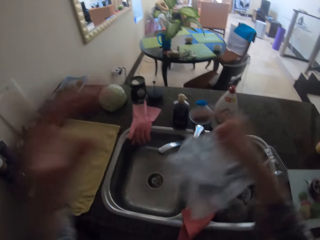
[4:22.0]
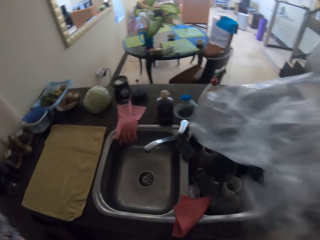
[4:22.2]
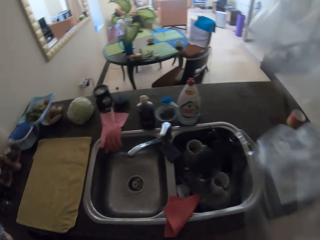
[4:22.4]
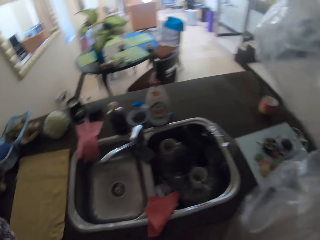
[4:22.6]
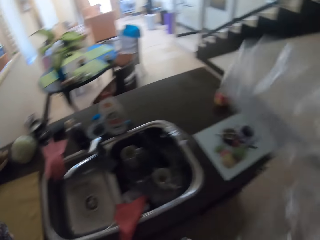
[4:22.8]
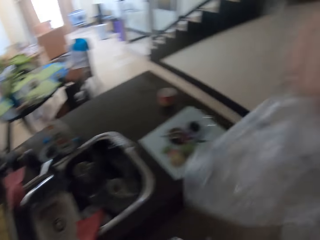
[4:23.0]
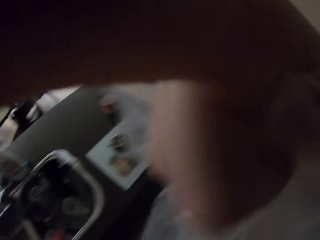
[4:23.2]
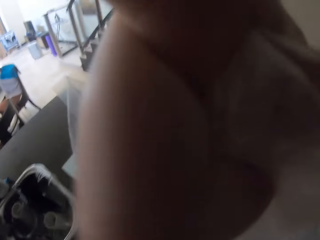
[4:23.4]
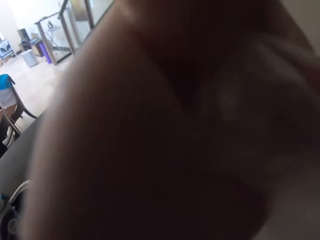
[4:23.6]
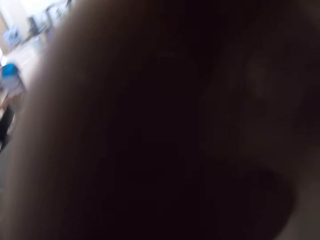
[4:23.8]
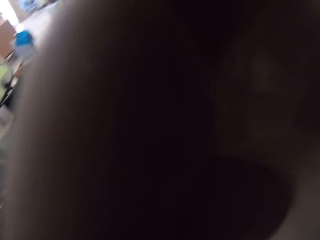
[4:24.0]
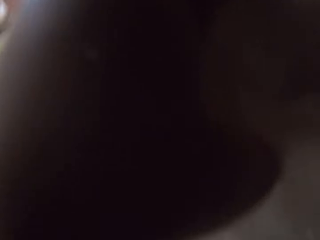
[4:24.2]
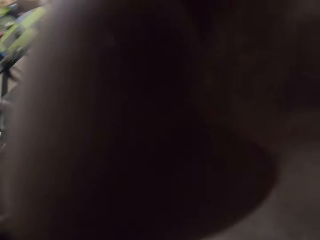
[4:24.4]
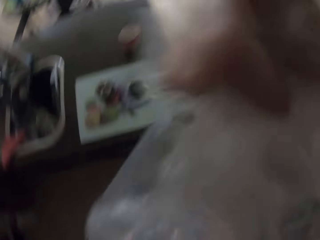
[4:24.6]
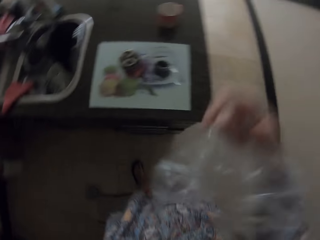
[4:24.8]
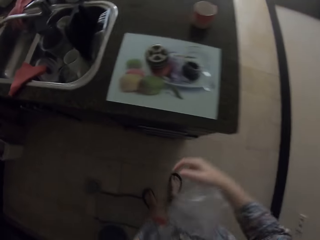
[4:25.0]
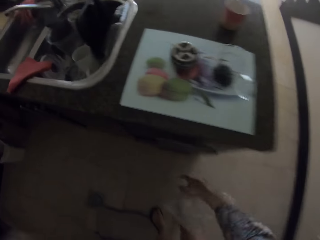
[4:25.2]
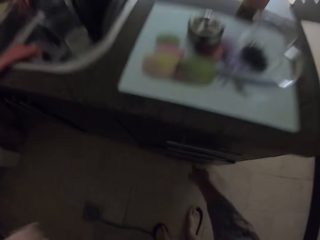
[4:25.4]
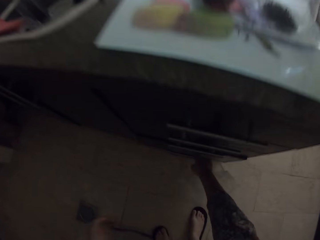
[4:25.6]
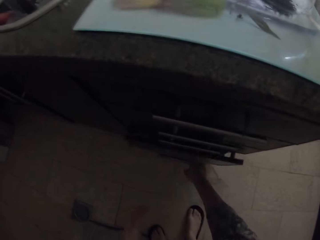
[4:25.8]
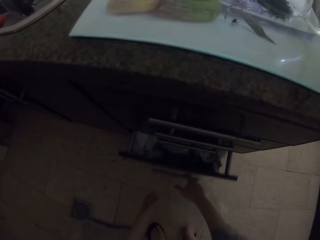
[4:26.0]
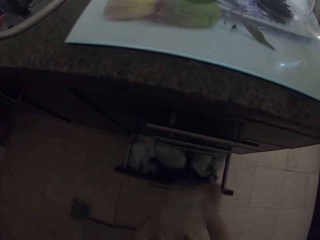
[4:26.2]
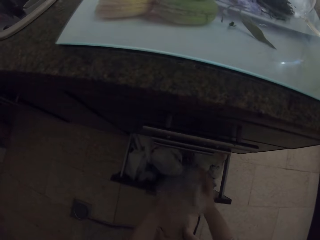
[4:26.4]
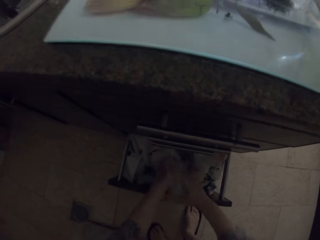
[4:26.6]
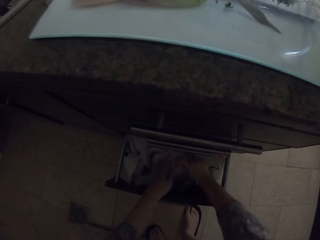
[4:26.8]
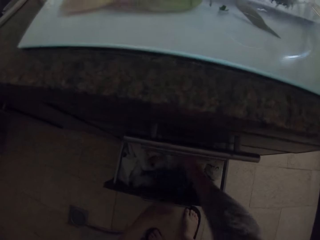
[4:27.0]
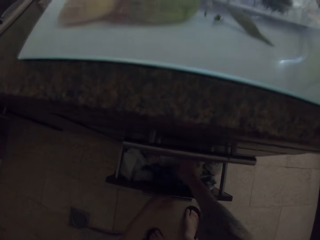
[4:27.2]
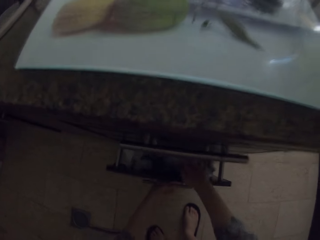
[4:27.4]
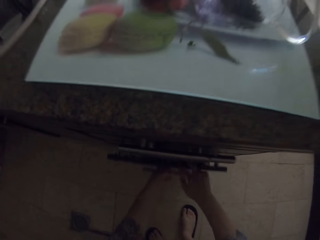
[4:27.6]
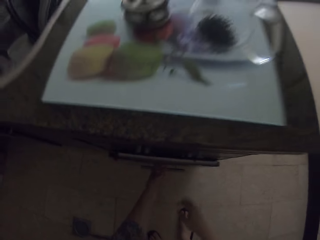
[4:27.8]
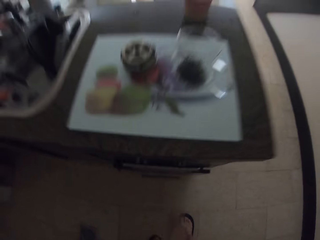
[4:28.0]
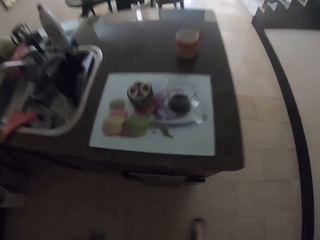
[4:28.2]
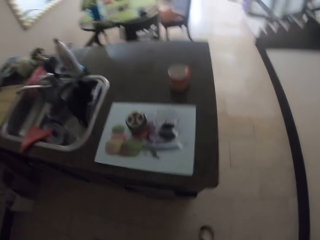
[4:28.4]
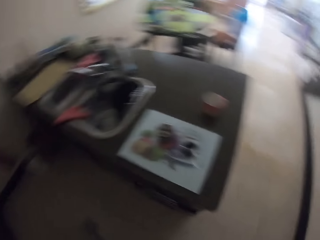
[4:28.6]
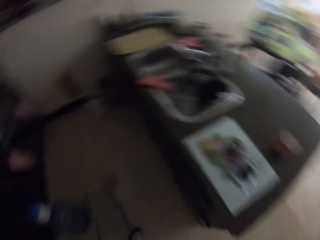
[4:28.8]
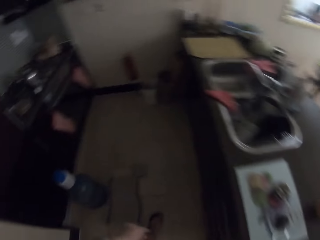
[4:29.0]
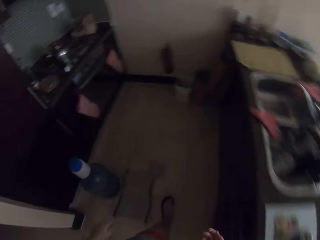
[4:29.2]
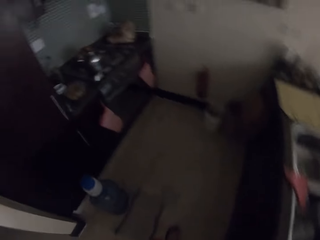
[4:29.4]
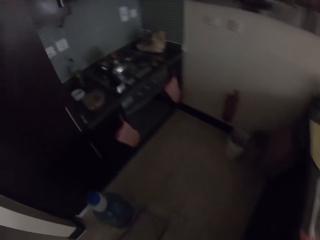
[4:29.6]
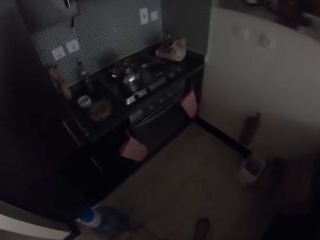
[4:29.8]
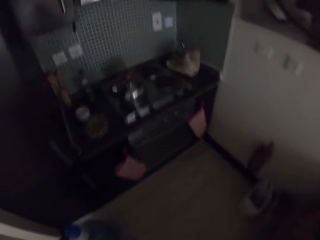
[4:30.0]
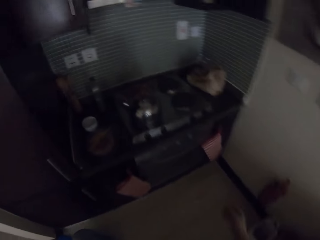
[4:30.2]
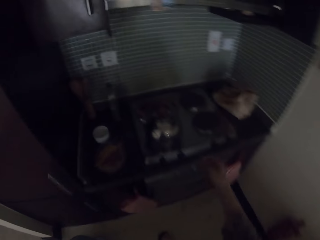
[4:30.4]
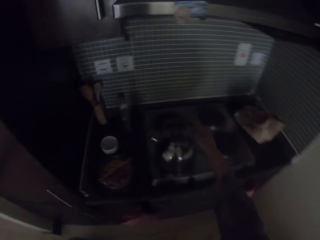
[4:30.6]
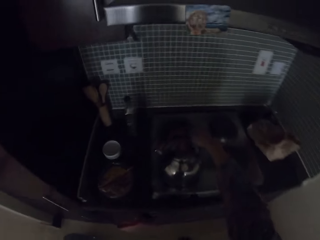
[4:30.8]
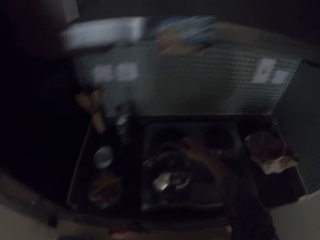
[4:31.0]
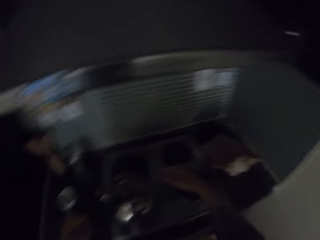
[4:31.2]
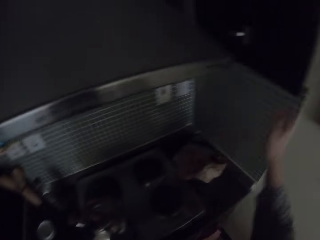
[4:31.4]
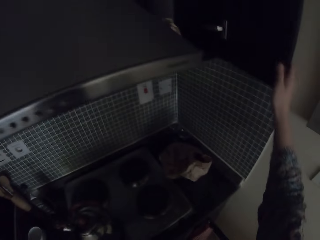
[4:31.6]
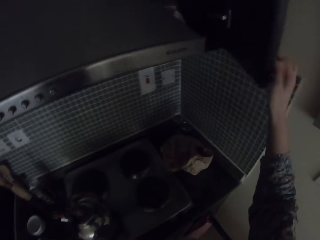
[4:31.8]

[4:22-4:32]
The camera wearer raises a hand up. They open the drawer.

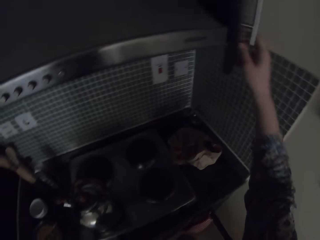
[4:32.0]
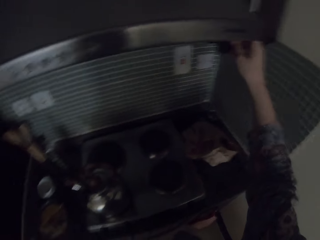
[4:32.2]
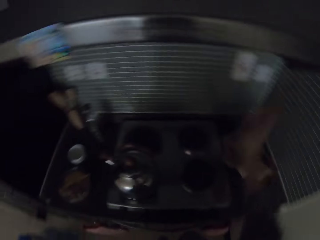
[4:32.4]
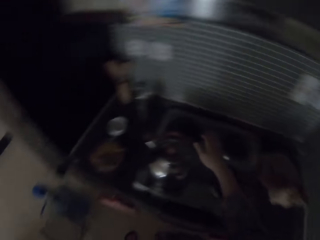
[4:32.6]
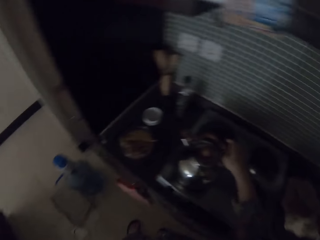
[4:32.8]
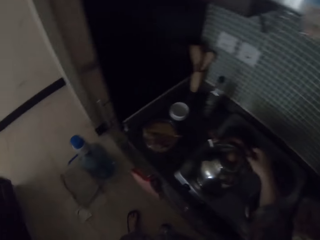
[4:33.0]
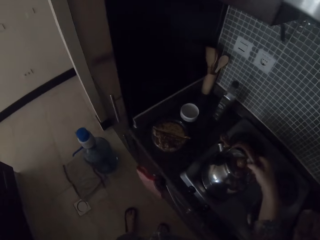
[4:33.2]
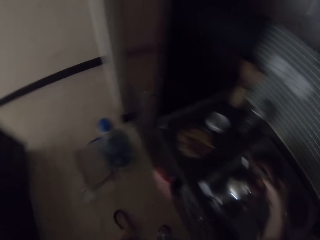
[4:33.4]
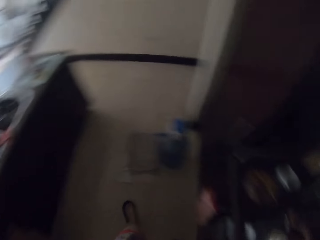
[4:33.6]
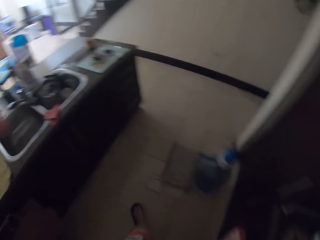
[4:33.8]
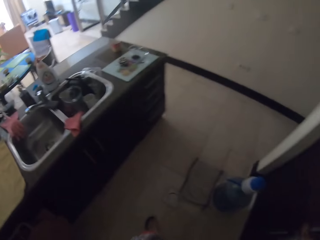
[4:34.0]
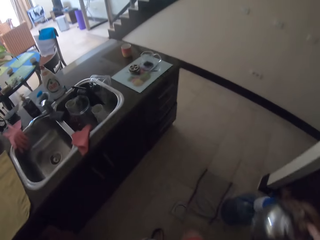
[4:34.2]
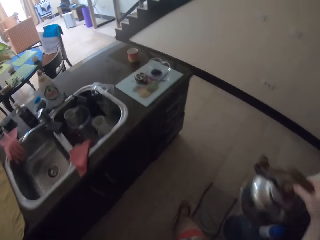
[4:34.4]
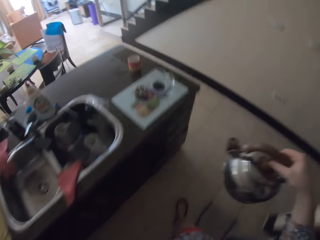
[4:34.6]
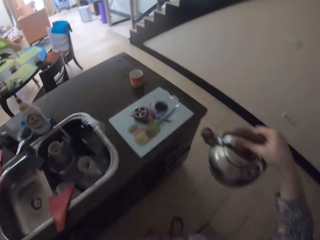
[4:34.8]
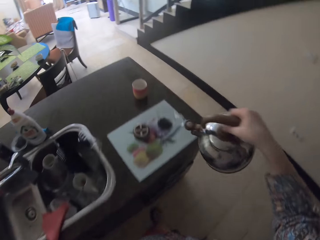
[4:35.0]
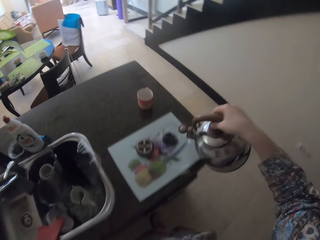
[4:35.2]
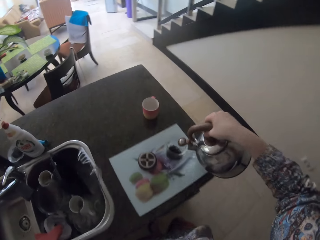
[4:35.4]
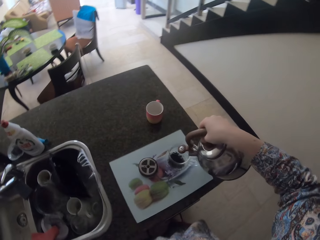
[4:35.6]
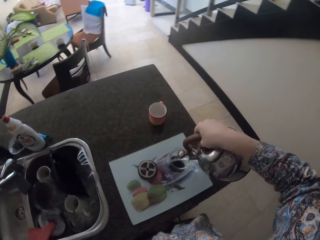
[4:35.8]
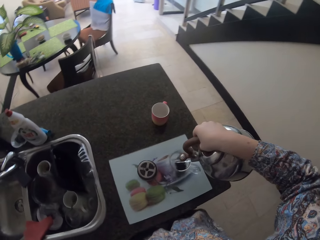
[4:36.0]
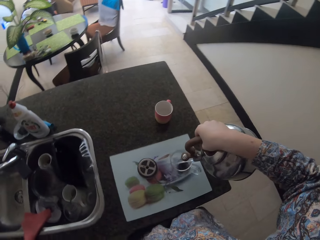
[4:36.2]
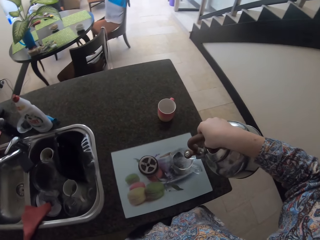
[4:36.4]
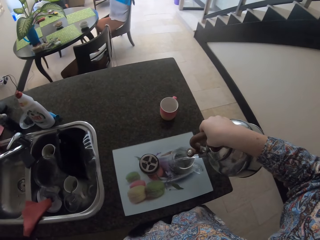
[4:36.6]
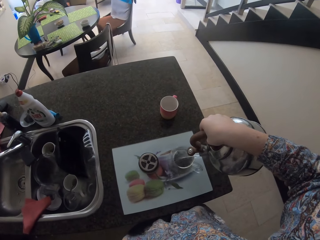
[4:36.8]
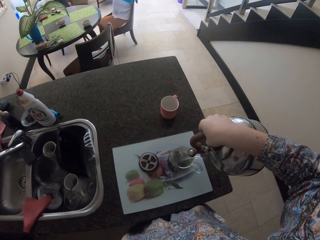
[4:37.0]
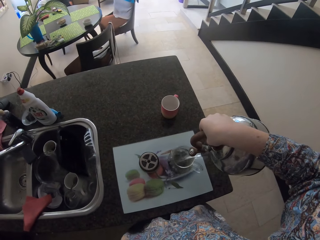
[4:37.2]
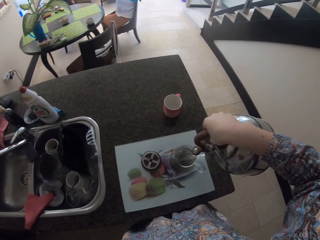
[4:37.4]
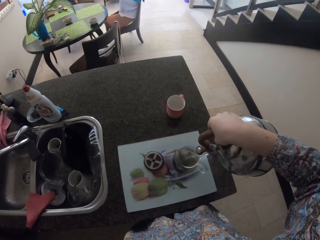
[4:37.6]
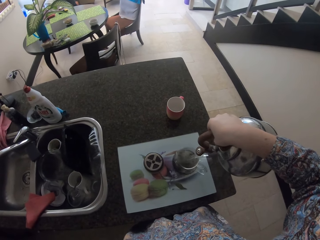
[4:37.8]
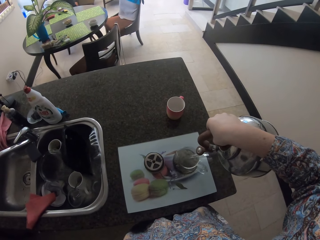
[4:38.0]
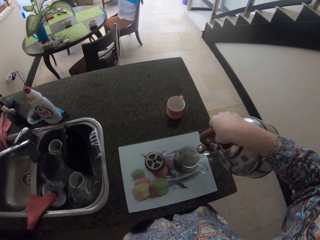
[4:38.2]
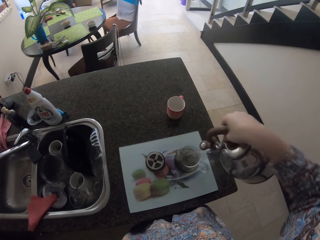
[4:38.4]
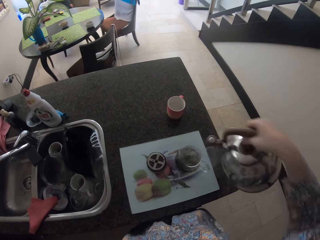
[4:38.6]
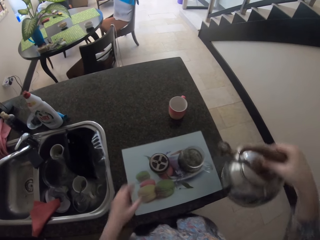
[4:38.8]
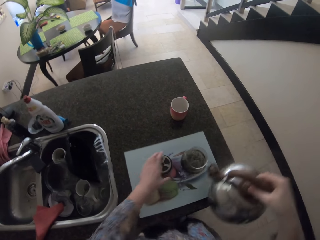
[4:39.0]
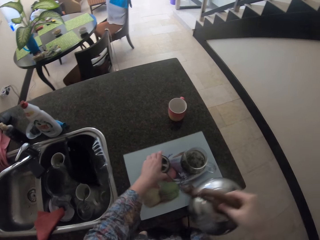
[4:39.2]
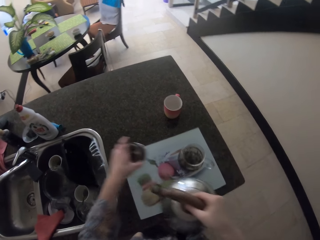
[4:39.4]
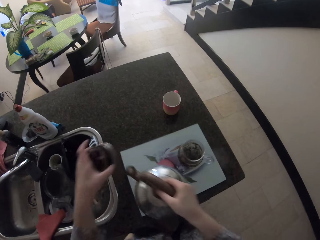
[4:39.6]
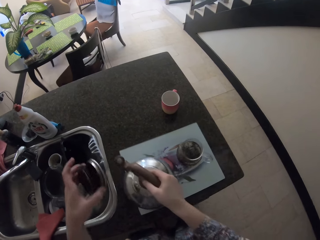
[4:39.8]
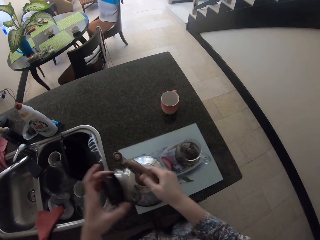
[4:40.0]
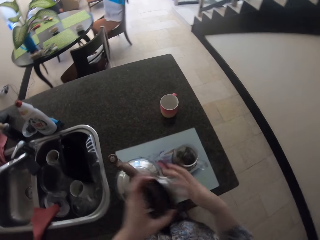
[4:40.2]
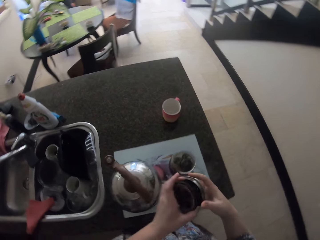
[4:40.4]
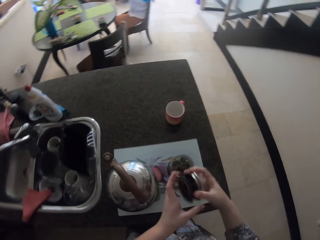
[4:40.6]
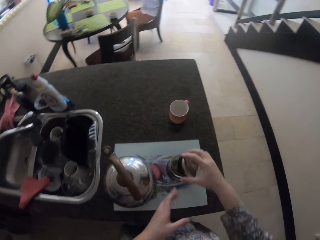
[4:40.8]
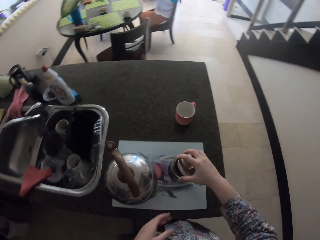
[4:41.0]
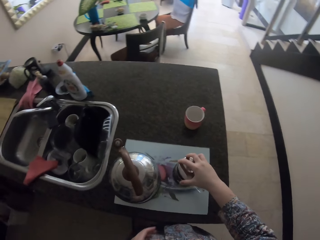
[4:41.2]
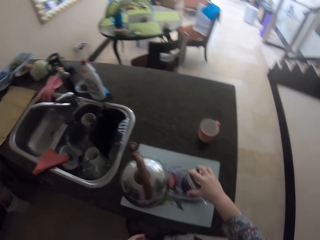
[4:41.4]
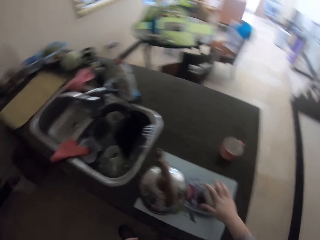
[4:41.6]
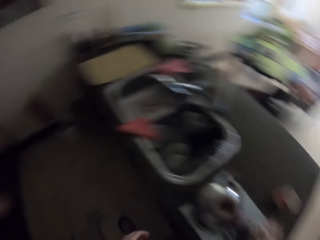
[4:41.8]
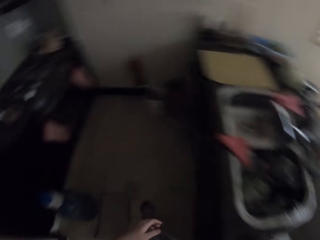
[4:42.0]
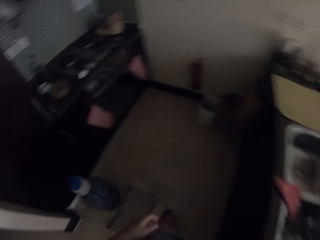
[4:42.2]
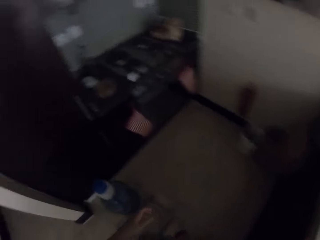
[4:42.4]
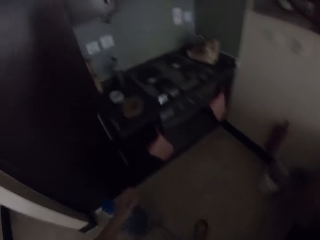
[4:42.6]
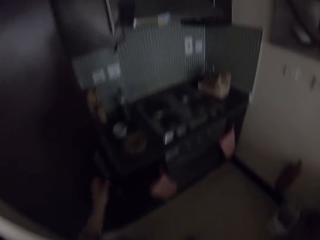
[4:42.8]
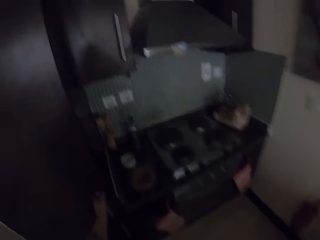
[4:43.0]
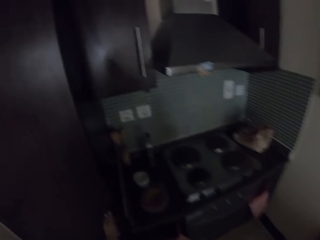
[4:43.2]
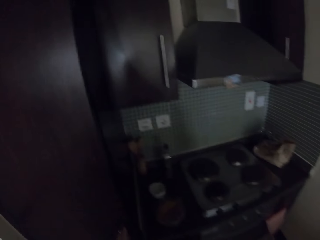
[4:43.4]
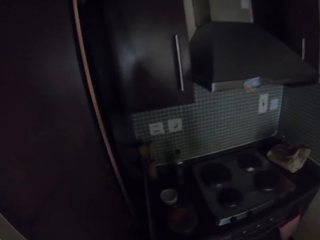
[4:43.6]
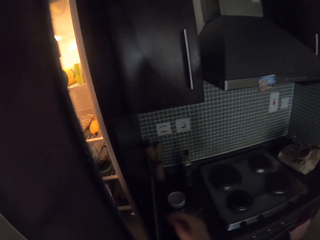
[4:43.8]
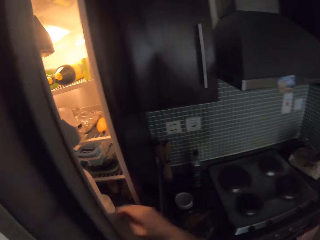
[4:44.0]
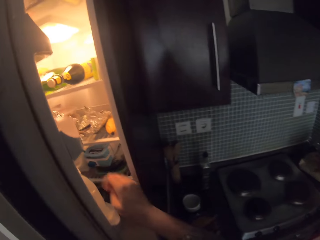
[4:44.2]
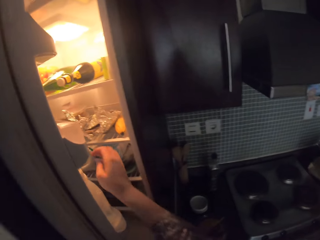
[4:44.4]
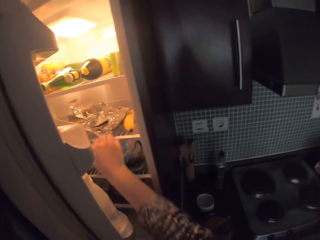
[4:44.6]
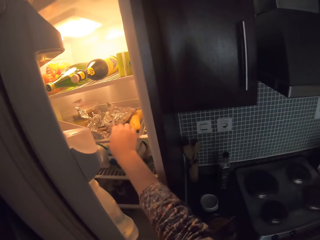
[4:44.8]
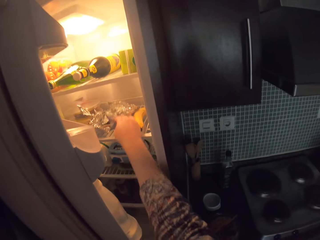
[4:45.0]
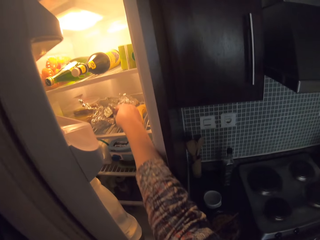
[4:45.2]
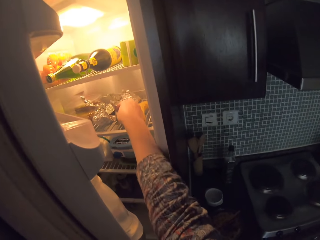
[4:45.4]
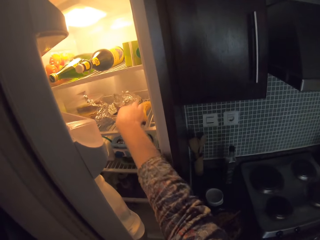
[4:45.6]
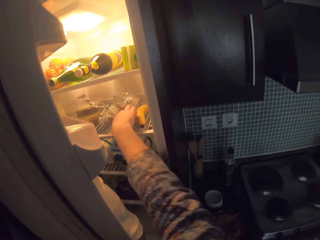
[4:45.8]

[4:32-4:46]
The camera wearer touches the kettle. They pour the water to the cup. They open the fridge.
